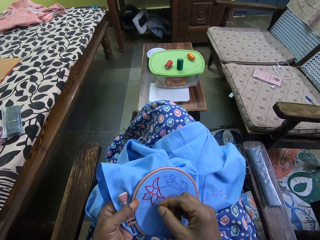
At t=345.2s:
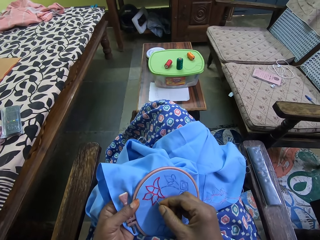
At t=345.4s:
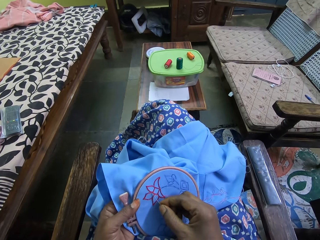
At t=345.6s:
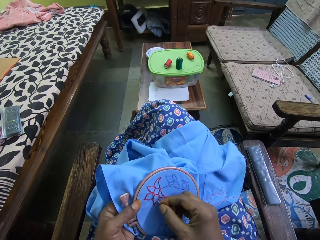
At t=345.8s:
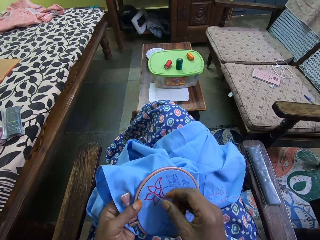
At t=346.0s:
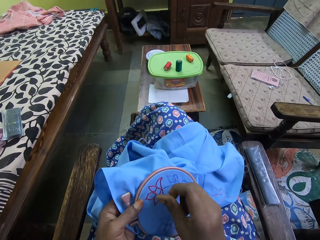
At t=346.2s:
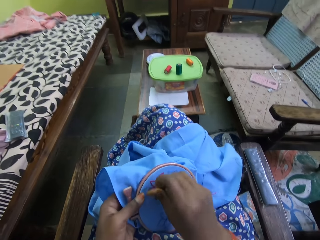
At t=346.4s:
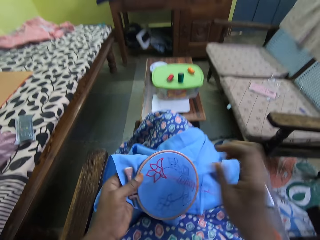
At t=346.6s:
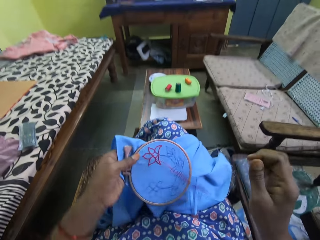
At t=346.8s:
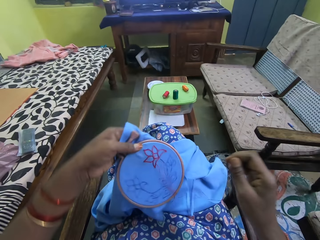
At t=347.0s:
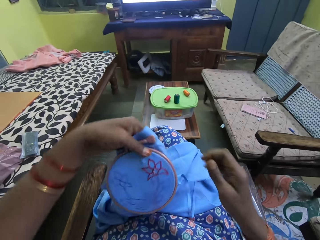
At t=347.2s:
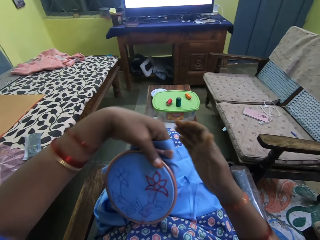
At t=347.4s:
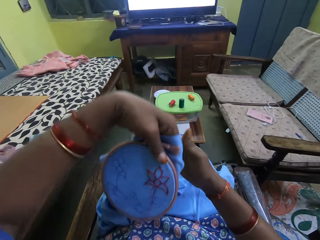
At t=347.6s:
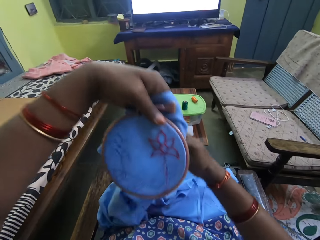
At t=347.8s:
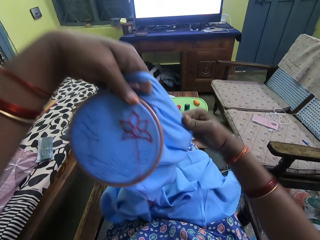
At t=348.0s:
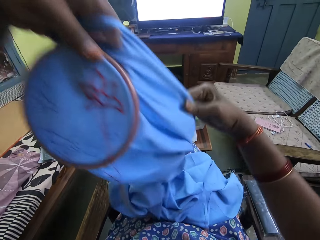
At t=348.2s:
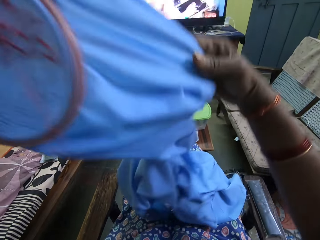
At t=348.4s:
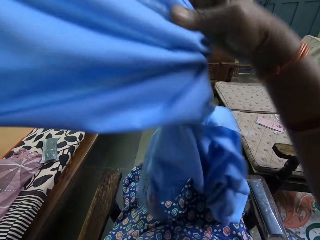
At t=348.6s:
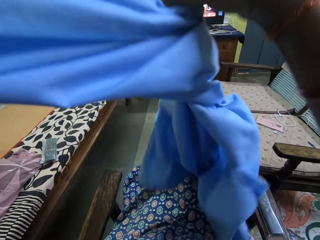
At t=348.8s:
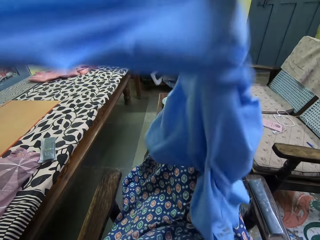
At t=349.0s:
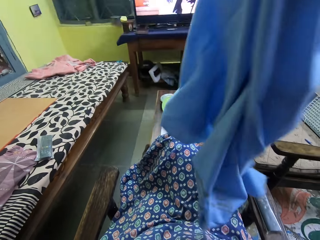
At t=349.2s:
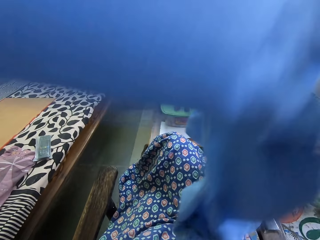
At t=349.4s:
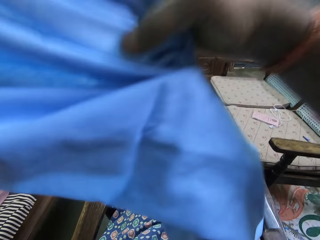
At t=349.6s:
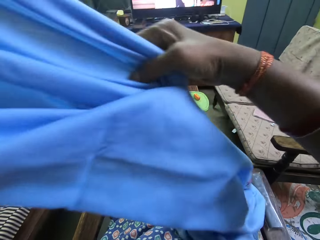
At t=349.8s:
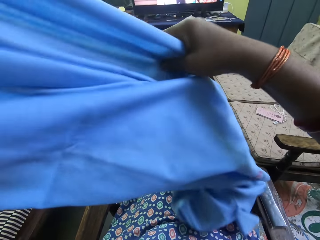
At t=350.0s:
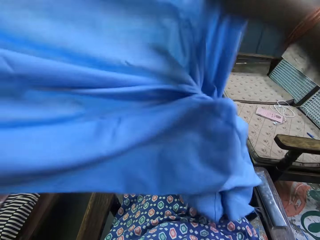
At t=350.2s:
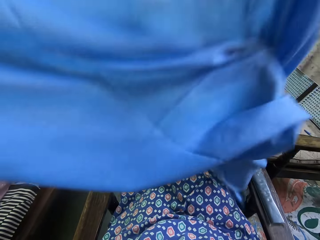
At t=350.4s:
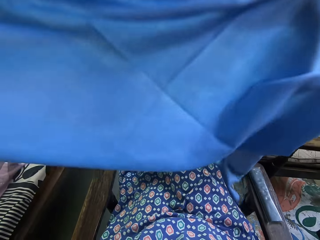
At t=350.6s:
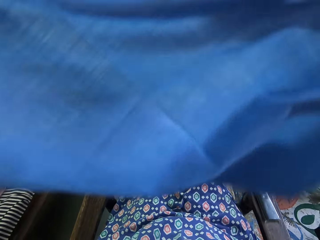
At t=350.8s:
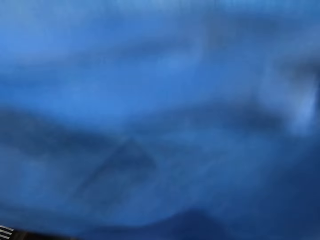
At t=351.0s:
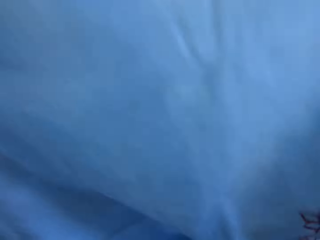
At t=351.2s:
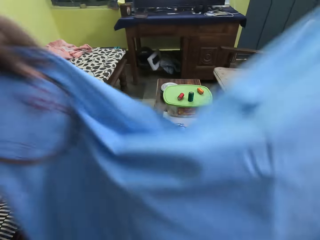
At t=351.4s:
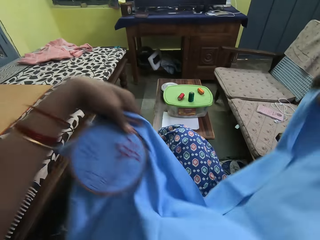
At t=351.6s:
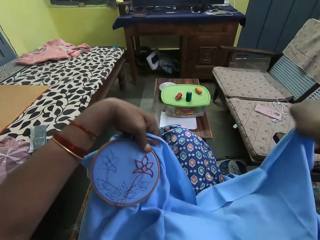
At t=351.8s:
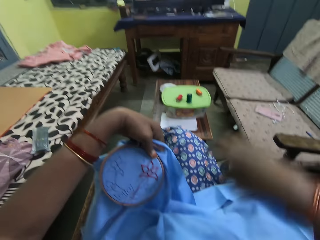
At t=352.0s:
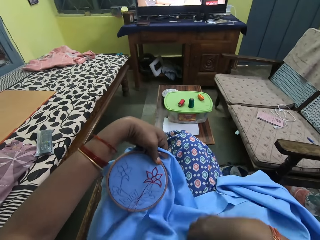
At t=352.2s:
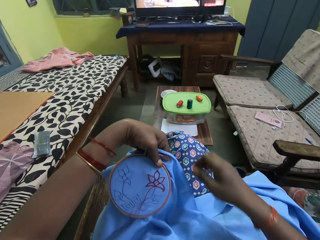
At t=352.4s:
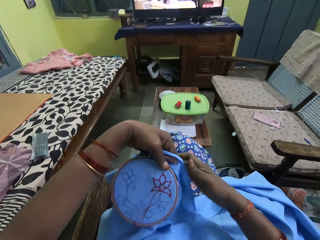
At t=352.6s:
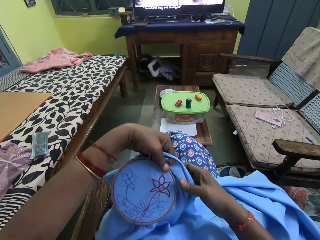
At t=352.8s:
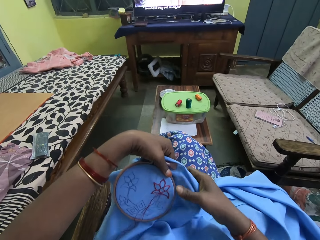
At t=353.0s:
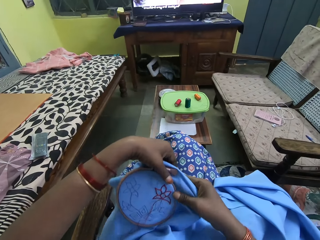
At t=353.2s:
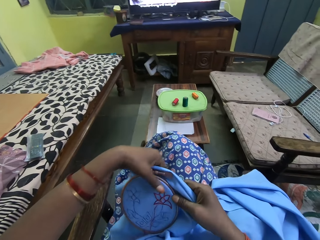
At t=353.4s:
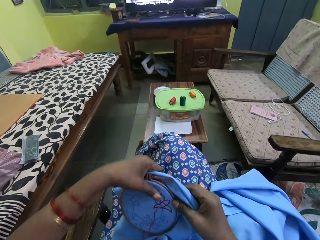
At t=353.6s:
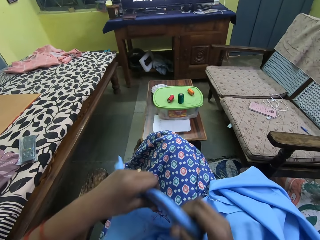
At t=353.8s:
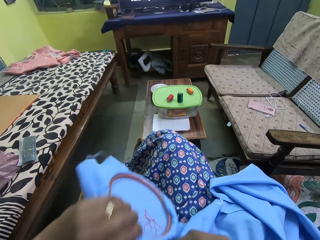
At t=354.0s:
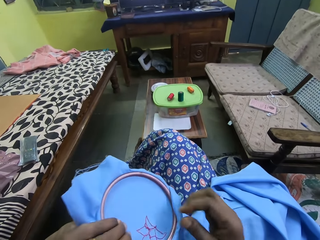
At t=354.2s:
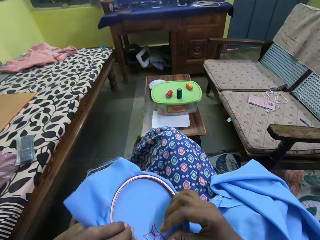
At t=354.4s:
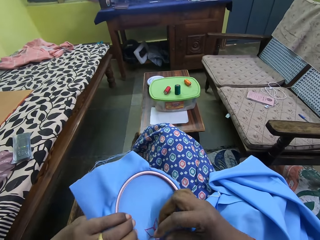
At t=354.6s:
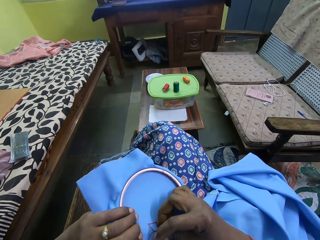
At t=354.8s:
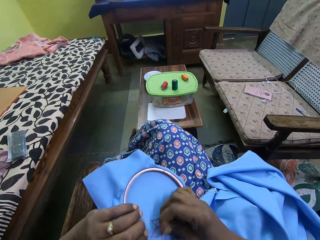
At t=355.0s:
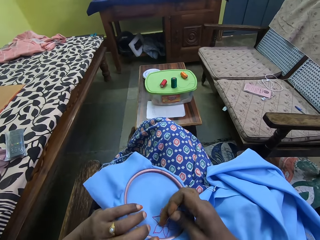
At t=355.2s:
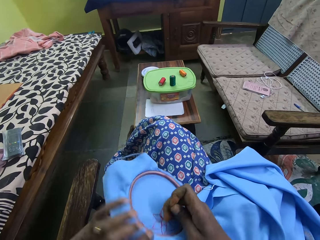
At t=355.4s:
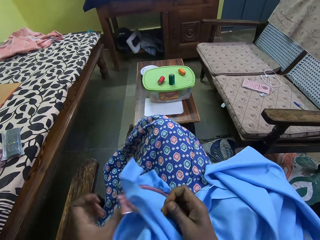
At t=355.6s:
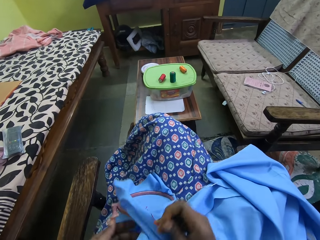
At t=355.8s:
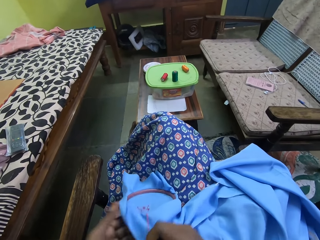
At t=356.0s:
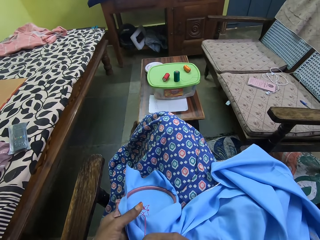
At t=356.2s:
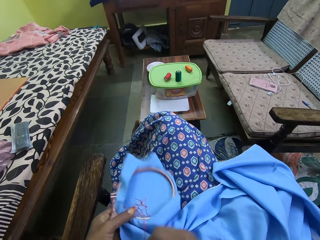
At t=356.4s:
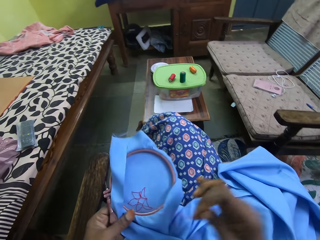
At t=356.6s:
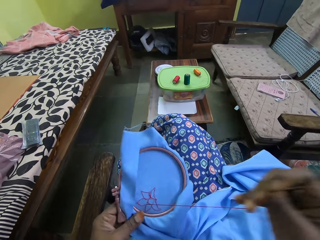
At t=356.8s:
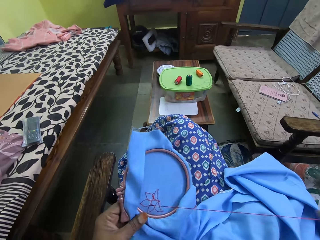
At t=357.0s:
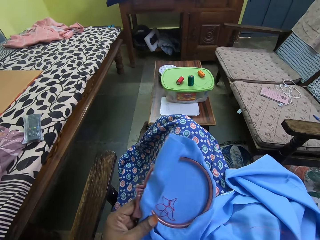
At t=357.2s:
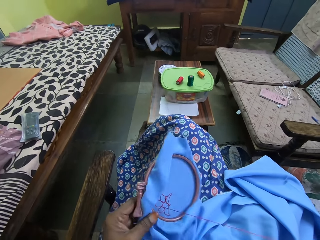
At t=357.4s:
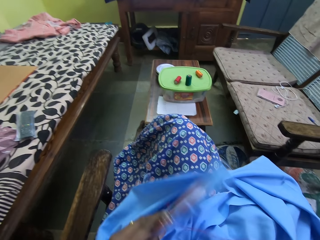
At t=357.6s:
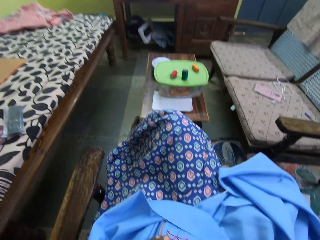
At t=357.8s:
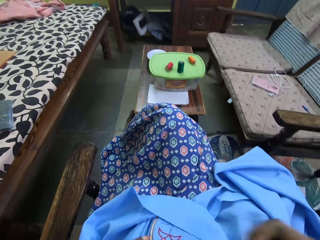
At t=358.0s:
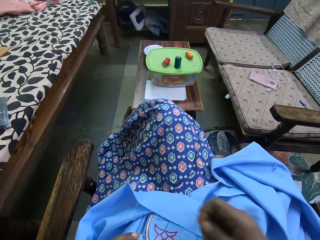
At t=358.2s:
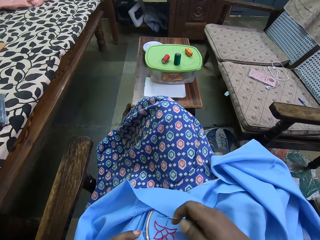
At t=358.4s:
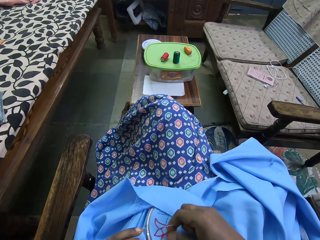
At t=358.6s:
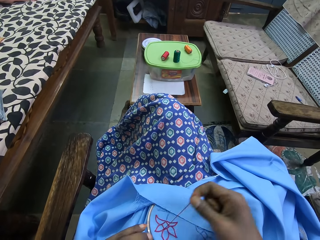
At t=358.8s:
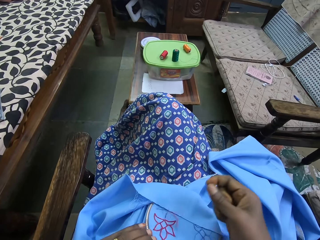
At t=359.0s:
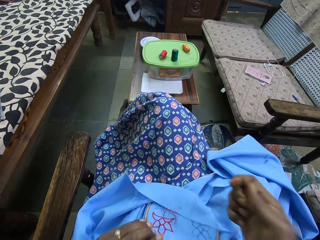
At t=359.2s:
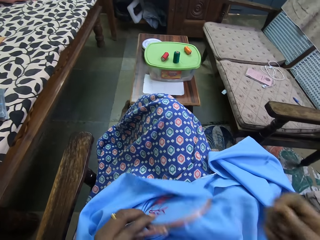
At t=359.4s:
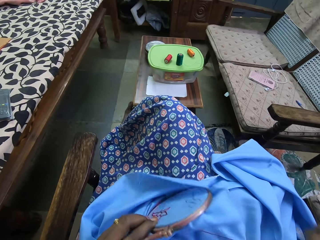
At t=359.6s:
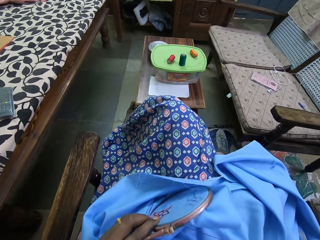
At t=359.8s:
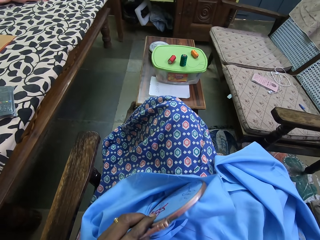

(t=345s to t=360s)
The camera wearer adjusts the fabric. She spreads the piece of cloth with both hands. She holds the round embroidery hoop with both hands. She turns the round embroidery hoop with both hands. She sews the round embroidery hoop on the piece of cloth in her left hand with the needle in her right hand. She turns the round embroidery hoop with her left hand.

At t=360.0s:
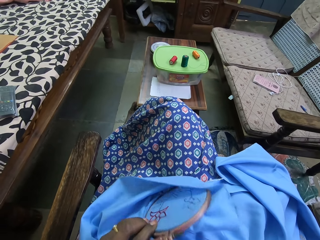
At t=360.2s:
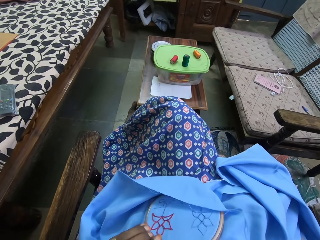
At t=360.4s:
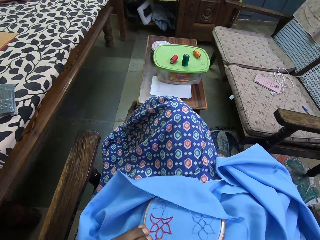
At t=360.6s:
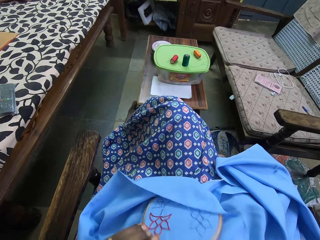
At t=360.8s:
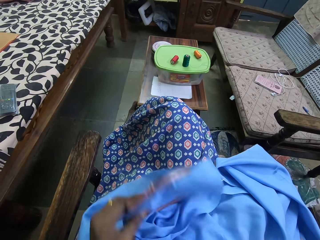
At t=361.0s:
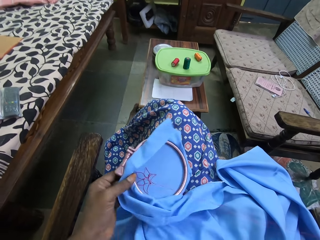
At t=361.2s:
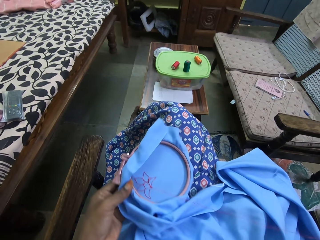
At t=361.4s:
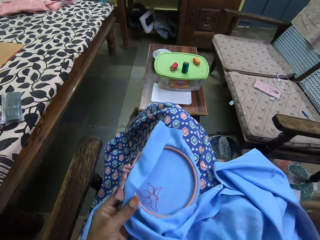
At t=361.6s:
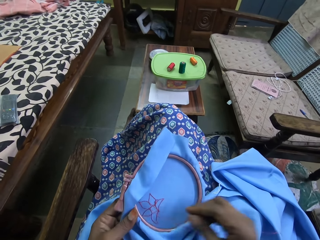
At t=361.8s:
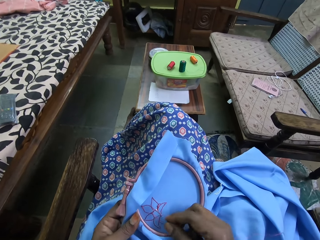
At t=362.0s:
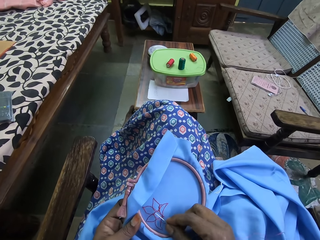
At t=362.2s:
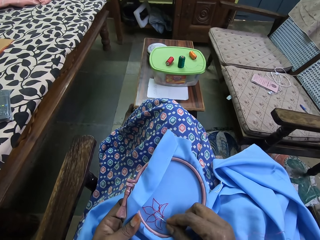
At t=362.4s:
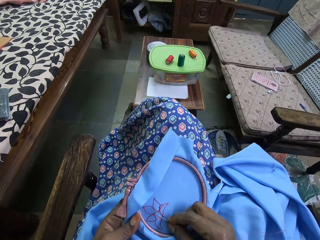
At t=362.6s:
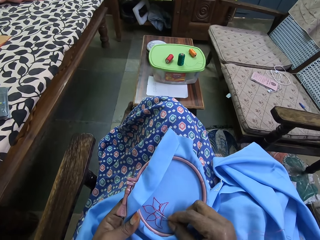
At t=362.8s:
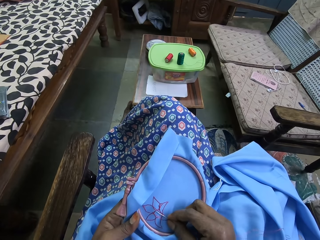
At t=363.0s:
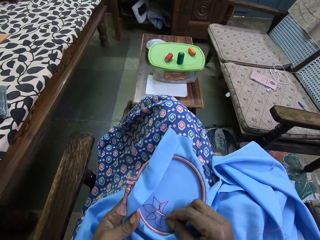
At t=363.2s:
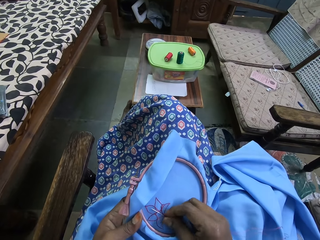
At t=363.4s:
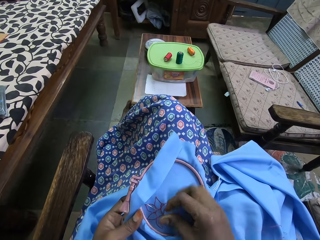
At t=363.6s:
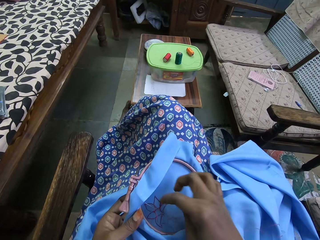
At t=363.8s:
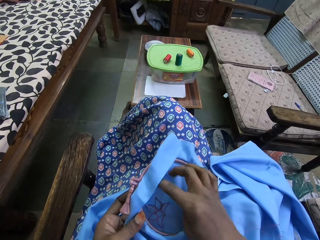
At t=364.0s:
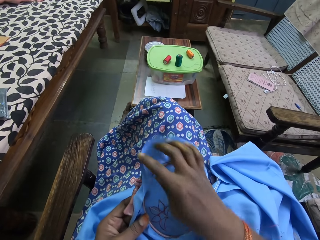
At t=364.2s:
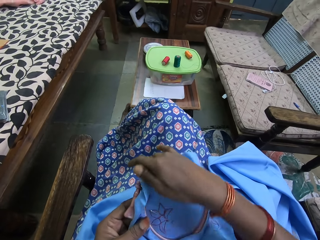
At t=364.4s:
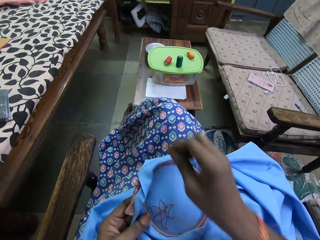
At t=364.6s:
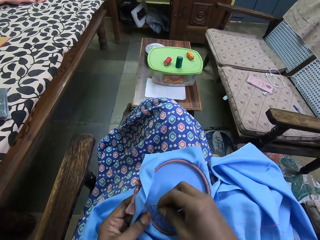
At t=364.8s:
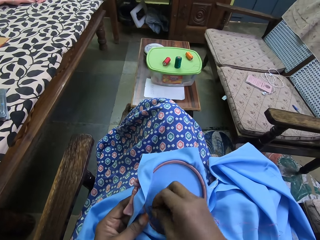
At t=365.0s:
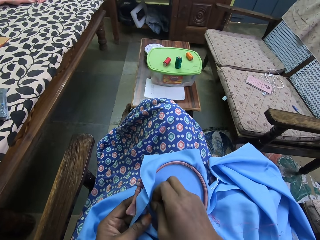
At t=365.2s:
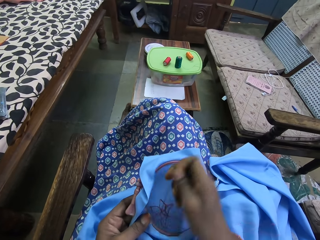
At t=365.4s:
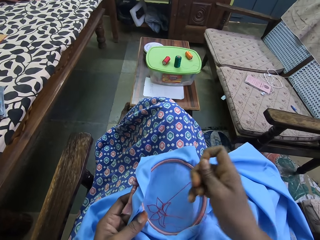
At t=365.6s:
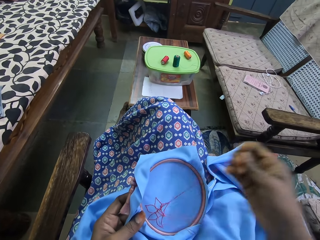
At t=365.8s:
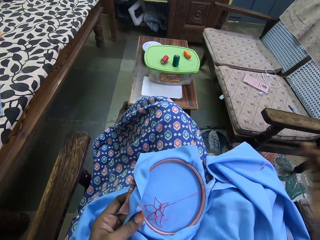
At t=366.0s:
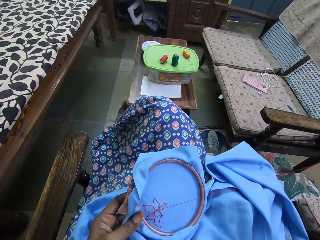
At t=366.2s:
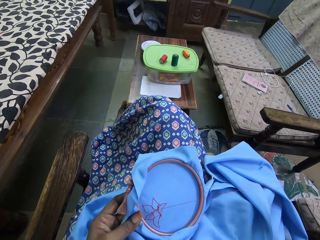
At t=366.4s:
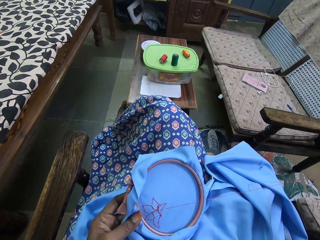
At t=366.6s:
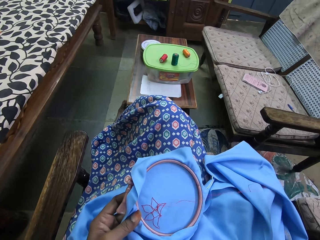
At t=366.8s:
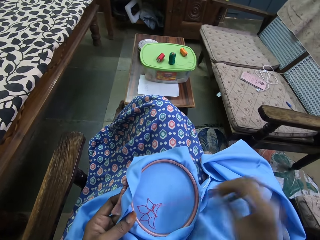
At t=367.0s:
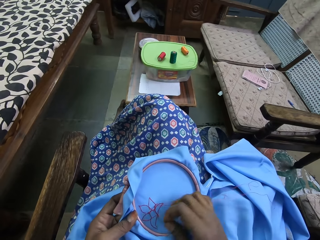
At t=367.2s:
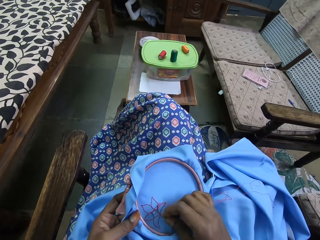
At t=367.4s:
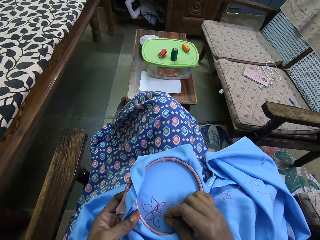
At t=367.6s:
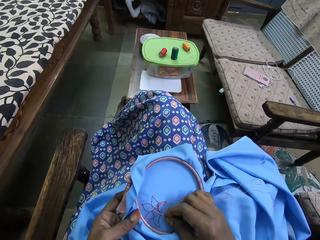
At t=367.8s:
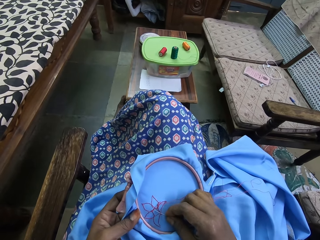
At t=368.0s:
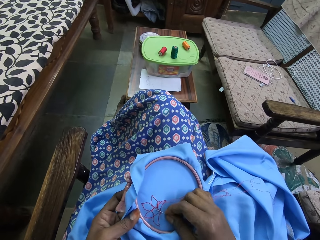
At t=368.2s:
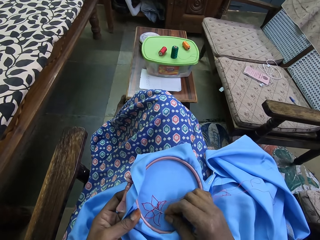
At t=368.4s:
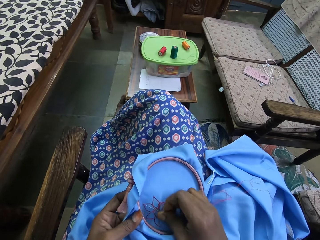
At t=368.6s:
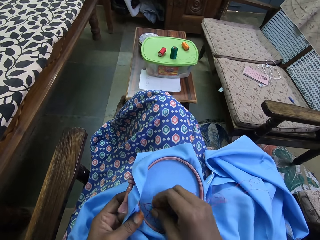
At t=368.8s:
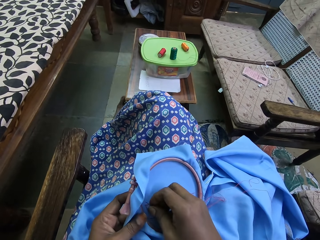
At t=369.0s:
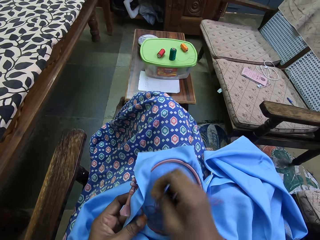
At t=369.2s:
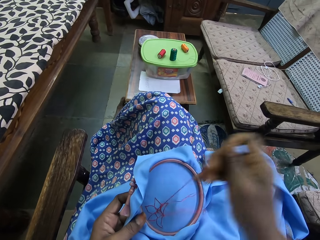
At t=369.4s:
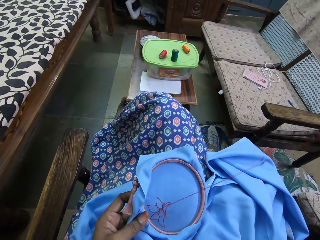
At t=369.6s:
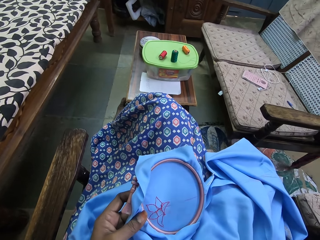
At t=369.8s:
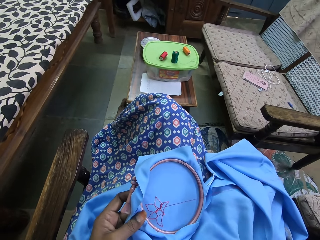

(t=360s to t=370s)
The camera wearer turns the round embroidery hoop with her left hand. She sews the round embroidery hoop on the piece of cloth in her left hand with the needle in her right hand.
